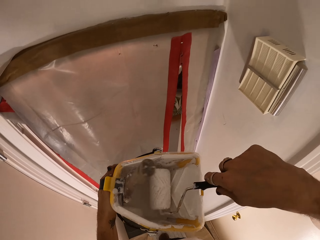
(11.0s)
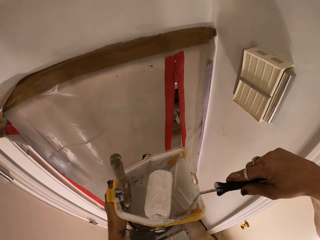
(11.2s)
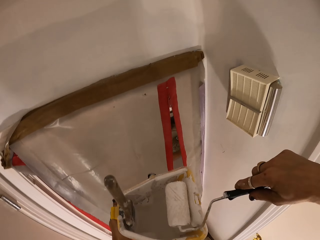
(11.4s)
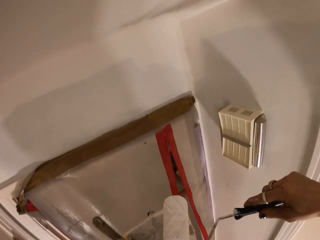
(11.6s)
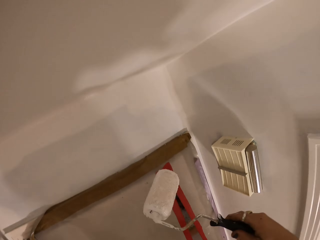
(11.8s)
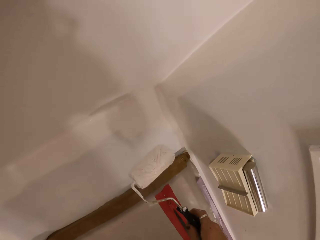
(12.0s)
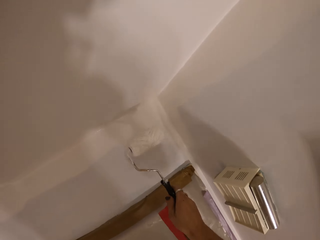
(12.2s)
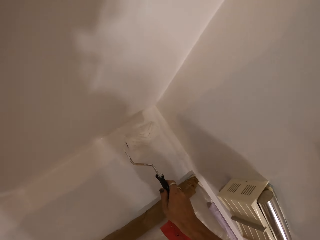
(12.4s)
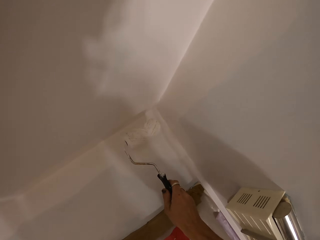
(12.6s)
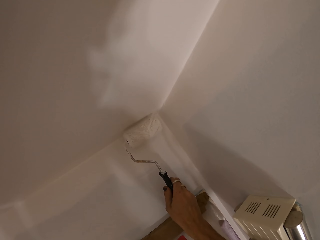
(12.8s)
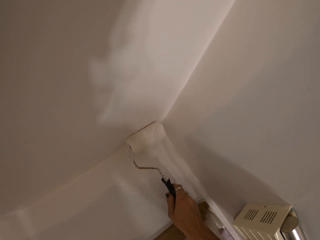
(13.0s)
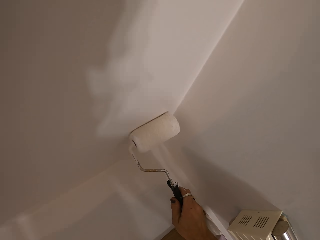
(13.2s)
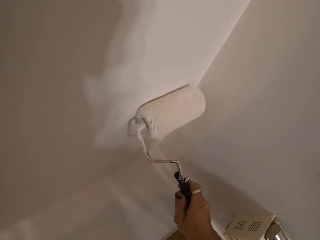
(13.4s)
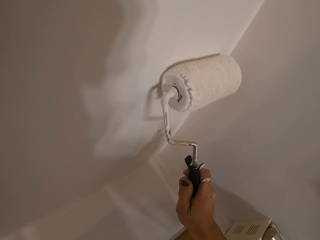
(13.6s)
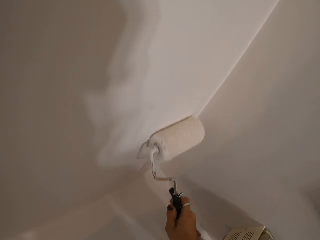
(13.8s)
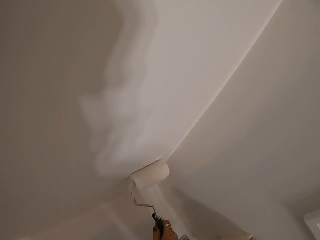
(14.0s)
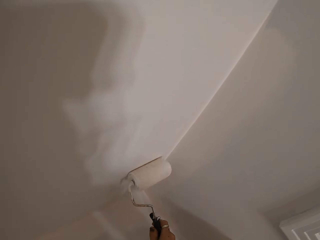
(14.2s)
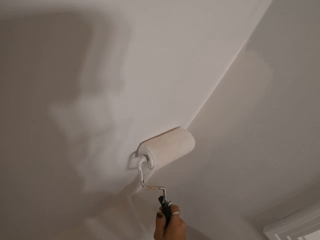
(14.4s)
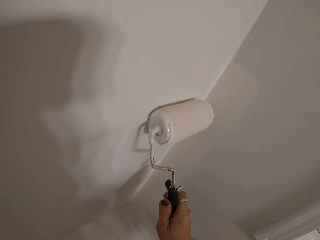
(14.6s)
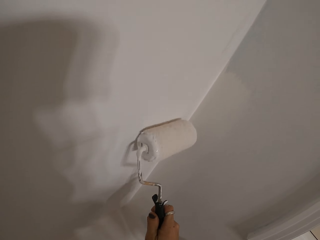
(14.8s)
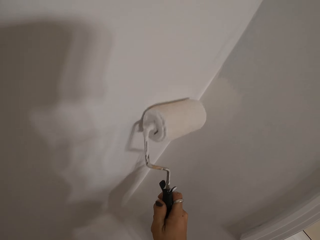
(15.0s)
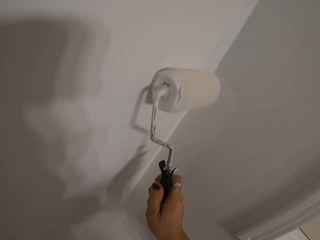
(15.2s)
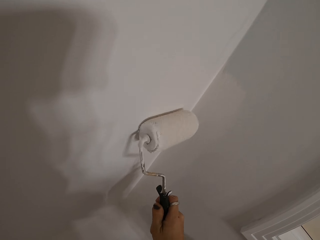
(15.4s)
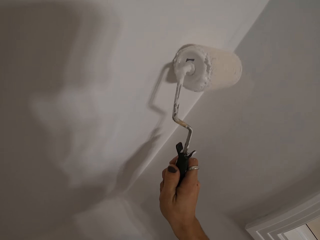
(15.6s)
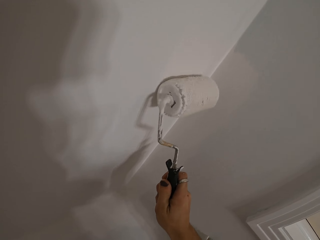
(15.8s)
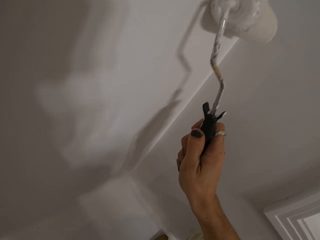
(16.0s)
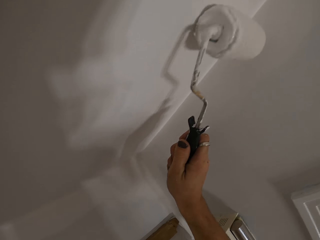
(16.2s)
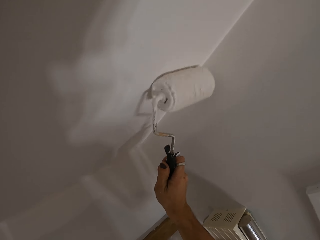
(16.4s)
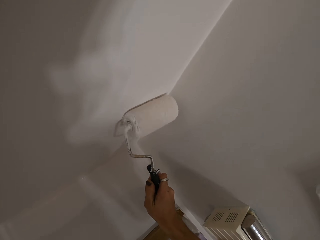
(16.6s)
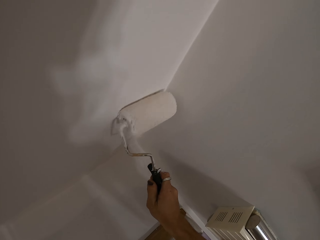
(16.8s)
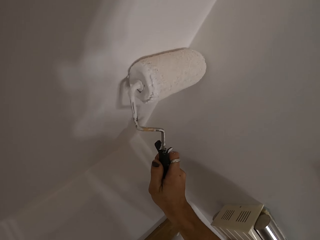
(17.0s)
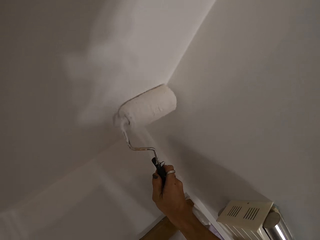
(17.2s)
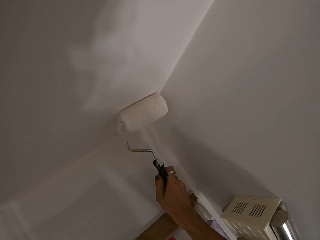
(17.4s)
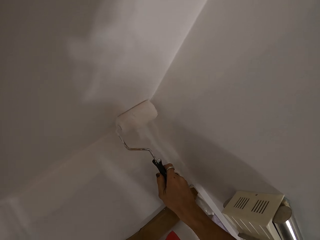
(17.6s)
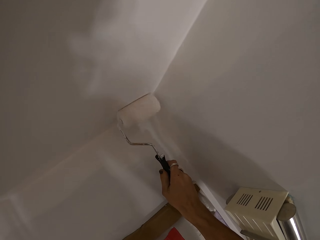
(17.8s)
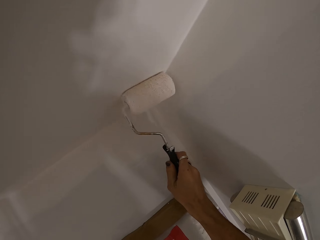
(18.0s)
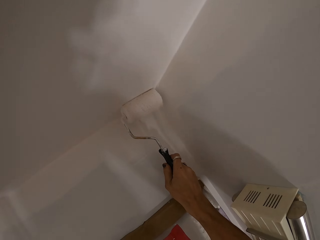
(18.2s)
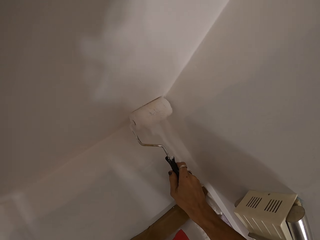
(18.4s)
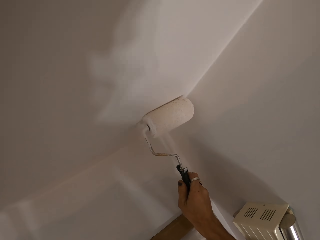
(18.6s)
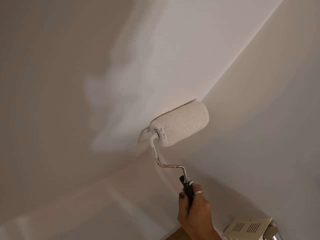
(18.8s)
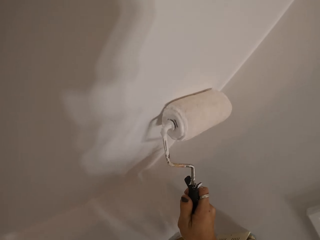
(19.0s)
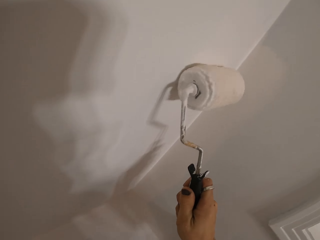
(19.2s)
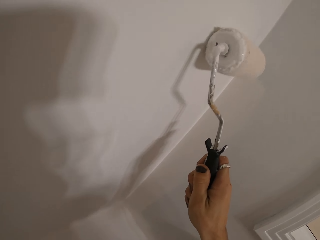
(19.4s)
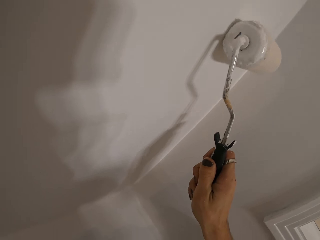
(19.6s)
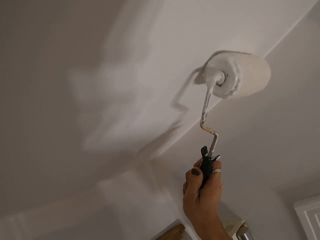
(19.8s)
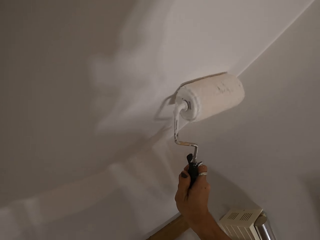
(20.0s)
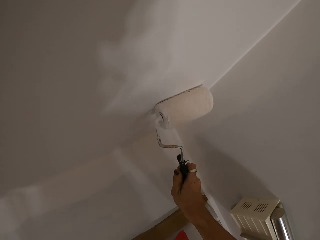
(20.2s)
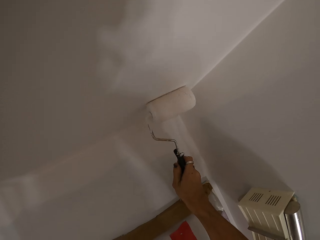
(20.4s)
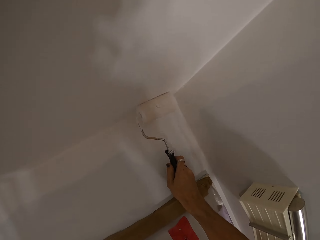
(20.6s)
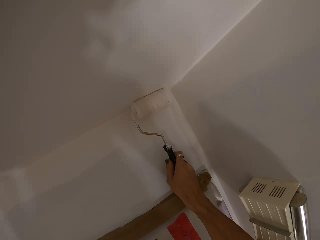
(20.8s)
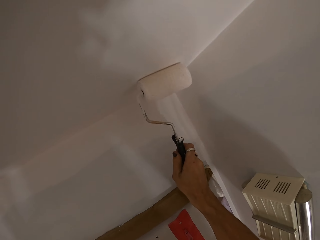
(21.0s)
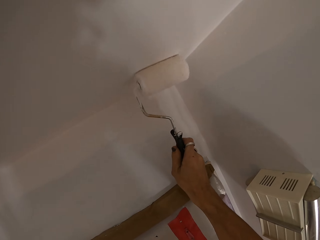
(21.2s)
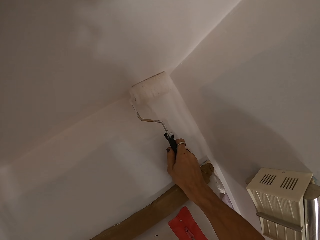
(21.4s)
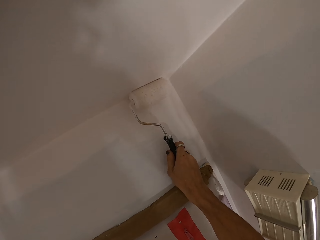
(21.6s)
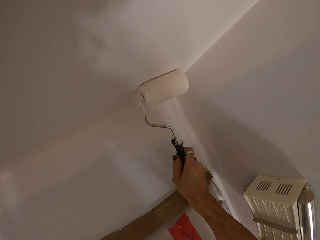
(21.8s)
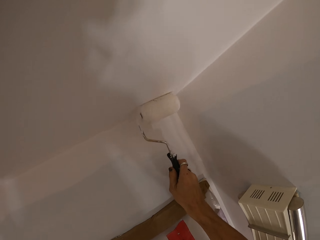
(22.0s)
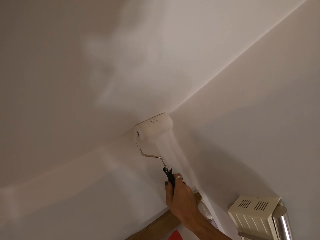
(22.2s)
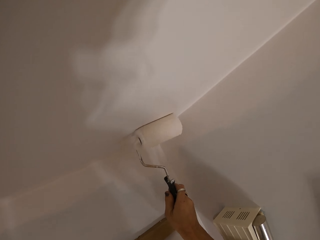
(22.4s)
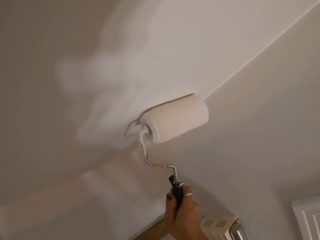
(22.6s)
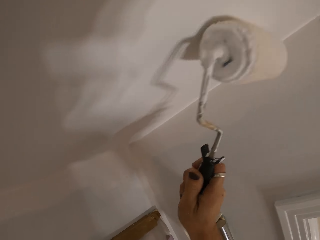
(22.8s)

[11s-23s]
The camera wearer paints the wall with a paint roller.

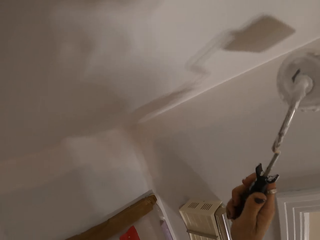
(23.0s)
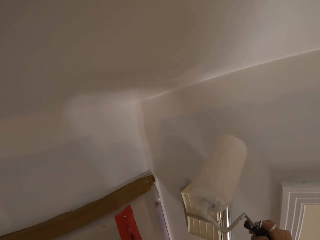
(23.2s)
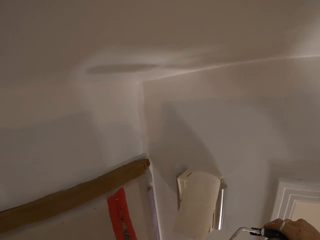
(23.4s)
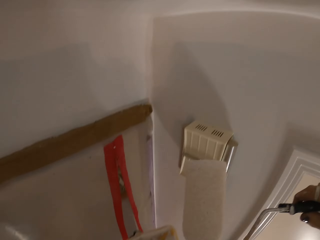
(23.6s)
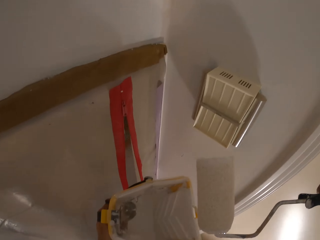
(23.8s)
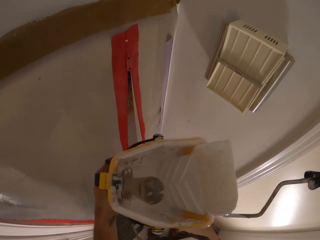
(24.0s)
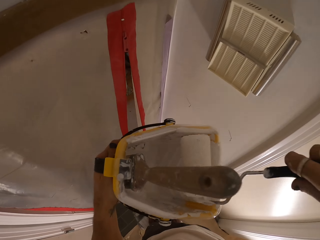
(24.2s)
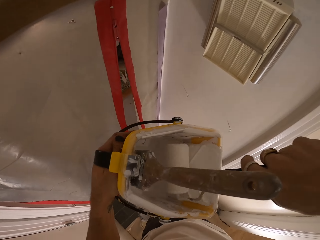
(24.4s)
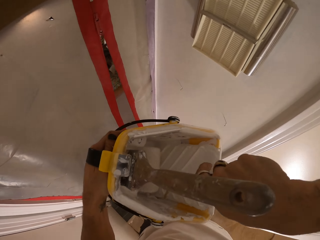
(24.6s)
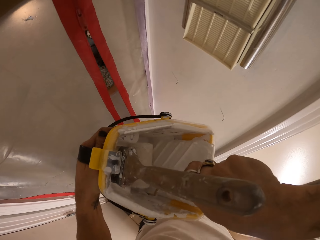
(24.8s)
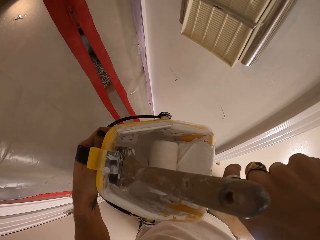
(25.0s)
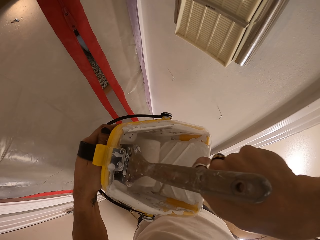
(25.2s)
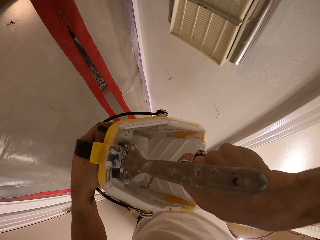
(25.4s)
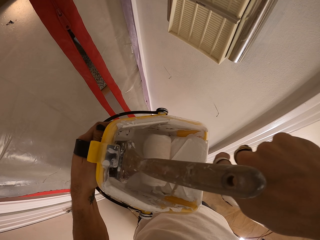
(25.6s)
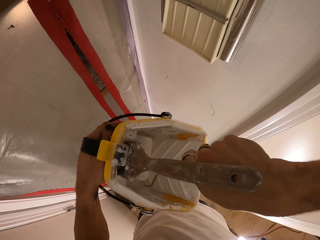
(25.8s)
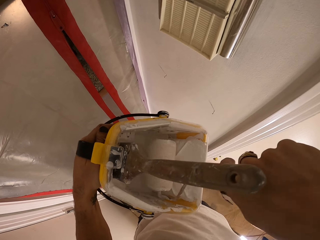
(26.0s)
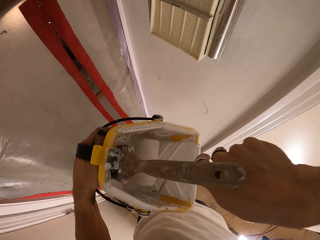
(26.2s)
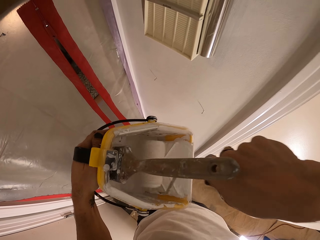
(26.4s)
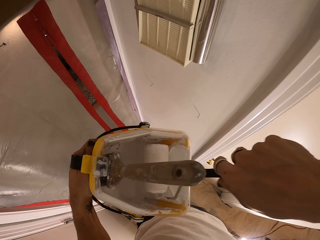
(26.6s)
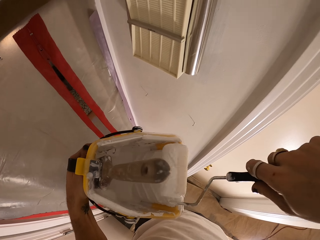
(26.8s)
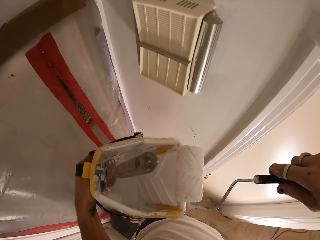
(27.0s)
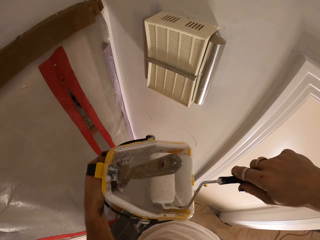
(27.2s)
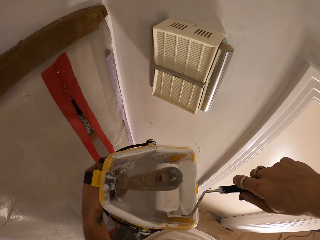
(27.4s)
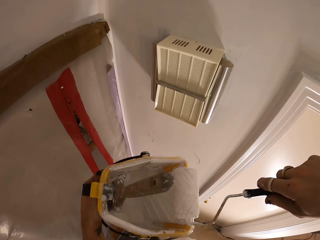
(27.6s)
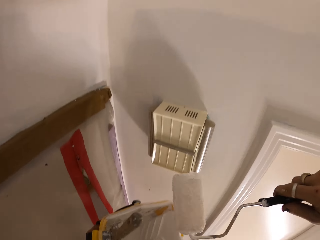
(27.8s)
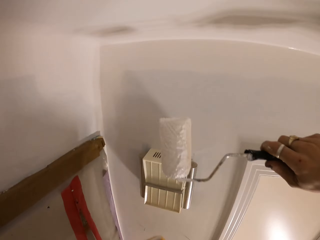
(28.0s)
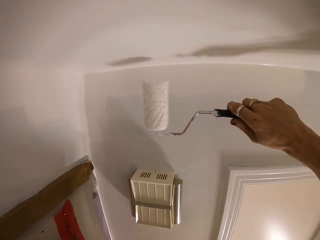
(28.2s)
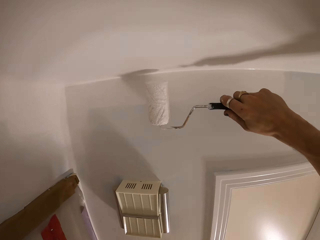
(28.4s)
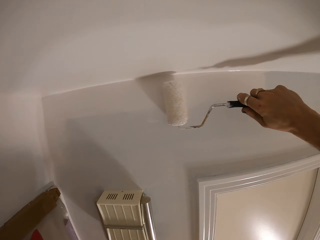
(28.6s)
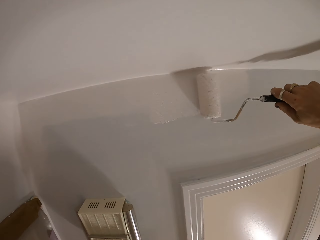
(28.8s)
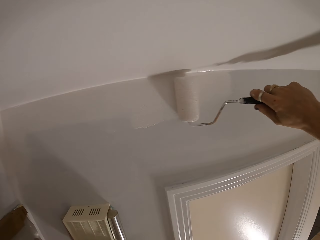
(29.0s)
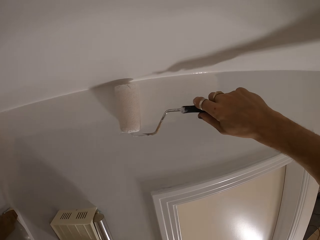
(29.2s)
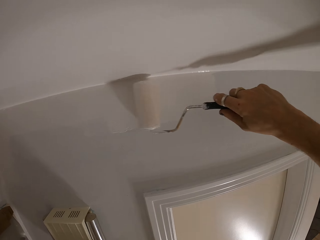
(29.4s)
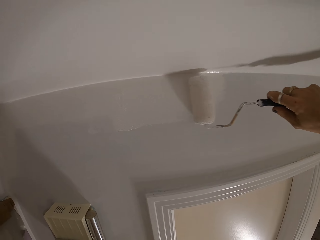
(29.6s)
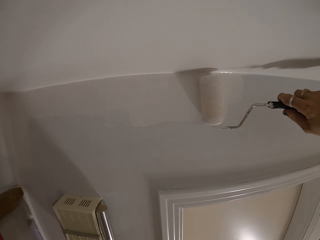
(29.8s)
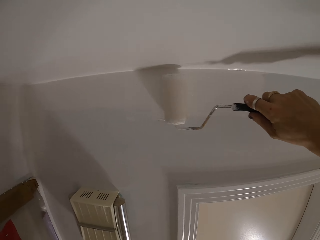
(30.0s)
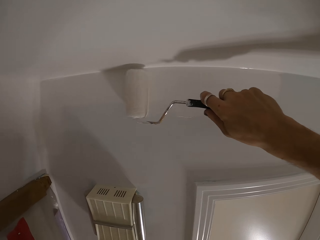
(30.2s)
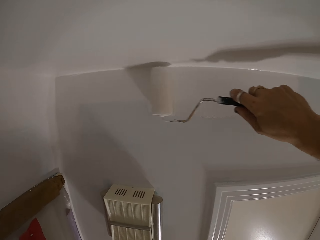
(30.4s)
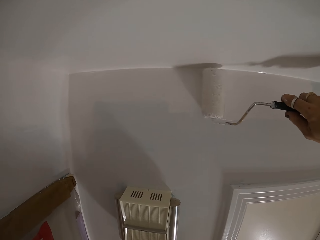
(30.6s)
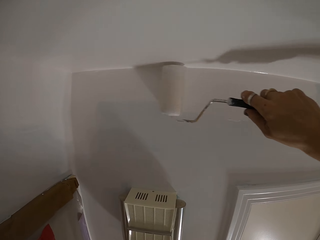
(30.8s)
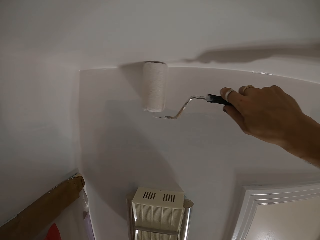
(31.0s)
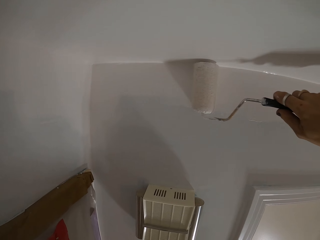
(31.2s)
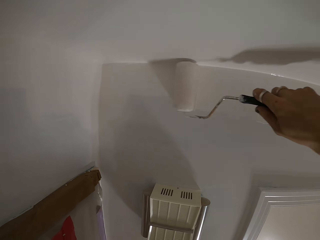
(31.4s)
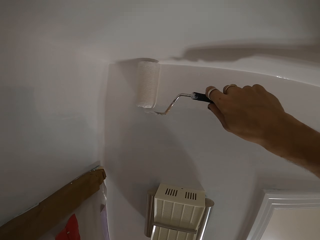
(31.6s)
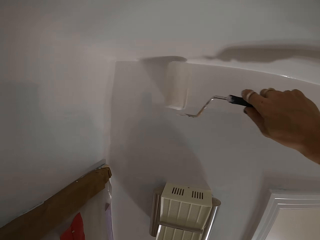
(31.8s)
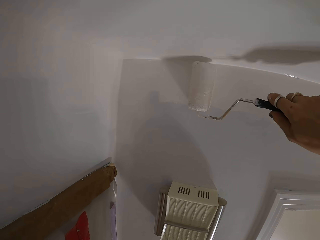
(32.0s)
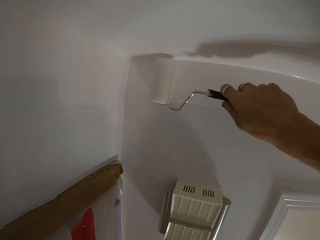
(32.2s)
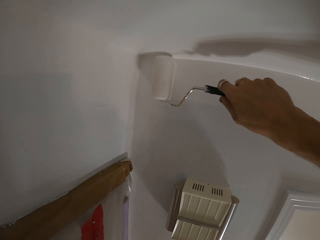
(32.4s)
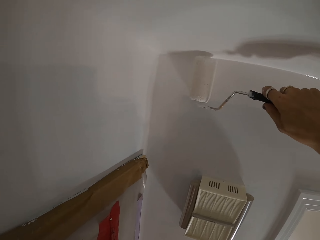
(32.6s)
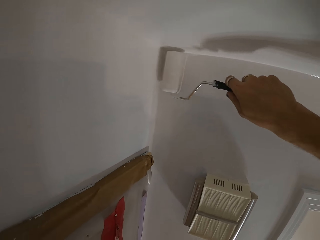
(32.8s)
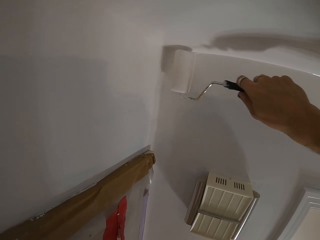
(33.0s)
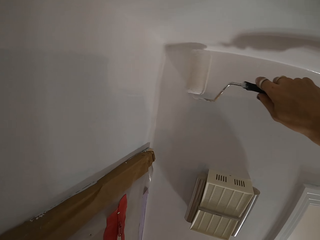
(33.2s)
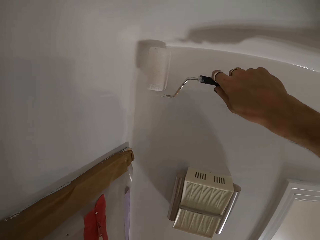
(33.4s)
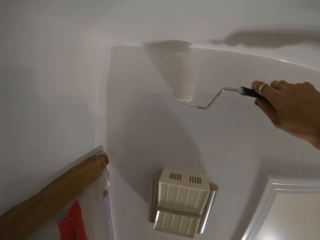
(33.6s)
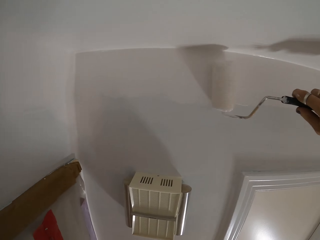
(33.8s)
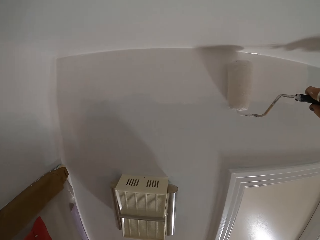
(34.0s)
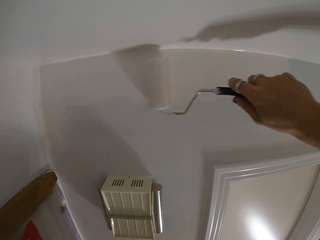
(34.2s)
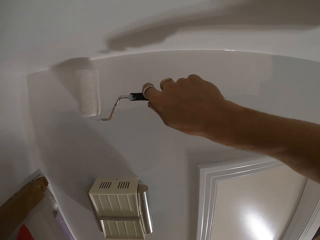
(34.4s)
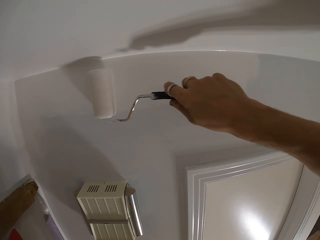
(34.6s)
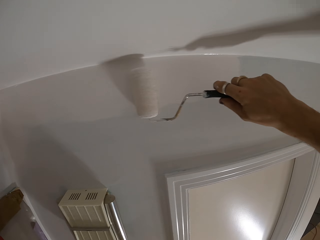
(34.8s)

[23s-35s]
The camera wearer dips the paint roller in the paint. They paint the wall with the paint roller.
